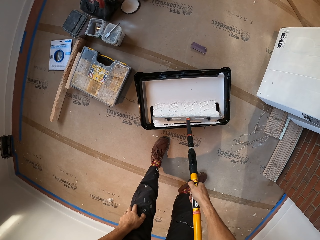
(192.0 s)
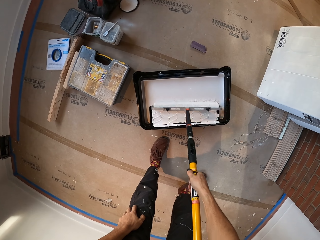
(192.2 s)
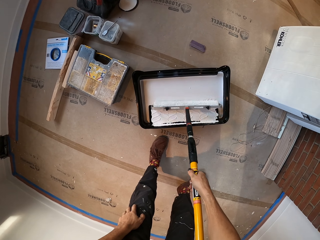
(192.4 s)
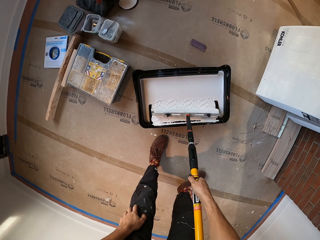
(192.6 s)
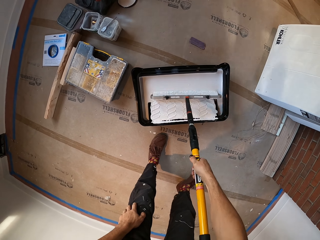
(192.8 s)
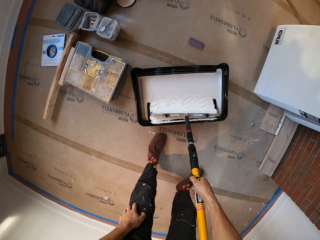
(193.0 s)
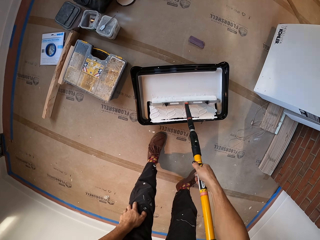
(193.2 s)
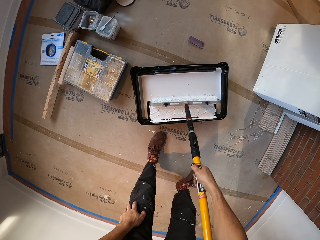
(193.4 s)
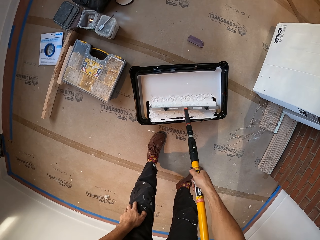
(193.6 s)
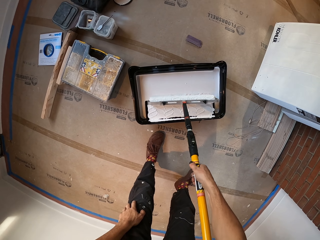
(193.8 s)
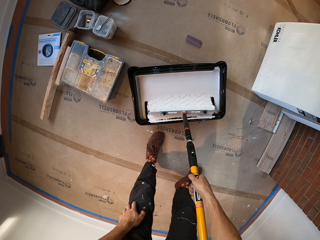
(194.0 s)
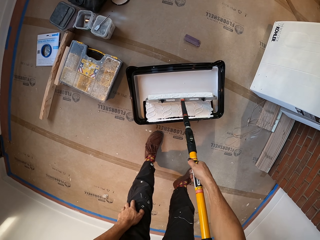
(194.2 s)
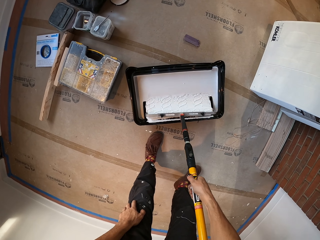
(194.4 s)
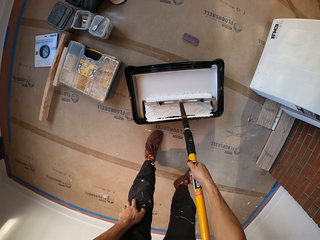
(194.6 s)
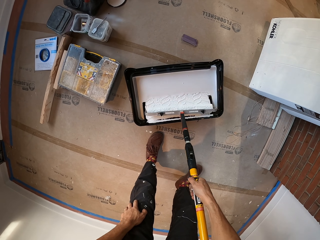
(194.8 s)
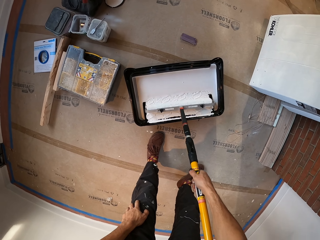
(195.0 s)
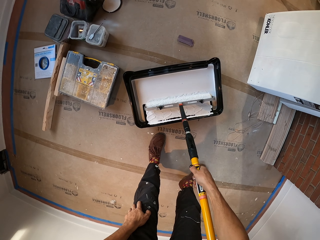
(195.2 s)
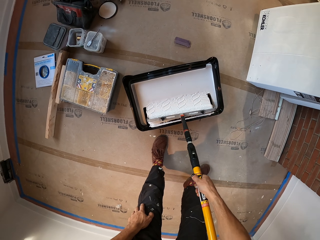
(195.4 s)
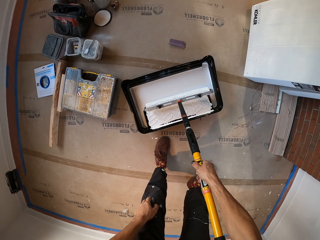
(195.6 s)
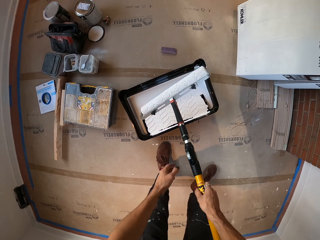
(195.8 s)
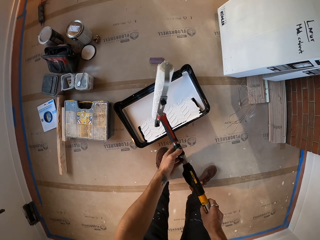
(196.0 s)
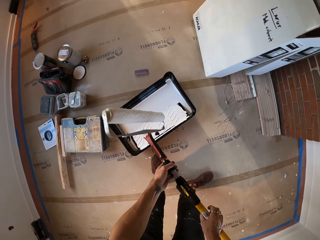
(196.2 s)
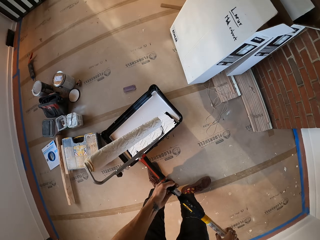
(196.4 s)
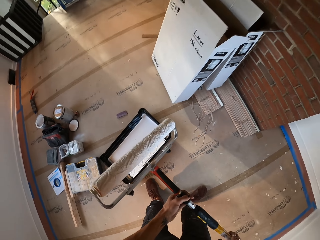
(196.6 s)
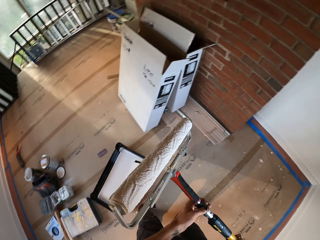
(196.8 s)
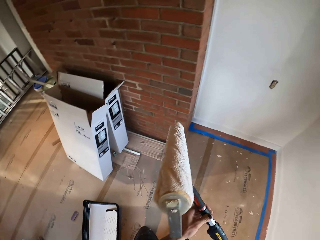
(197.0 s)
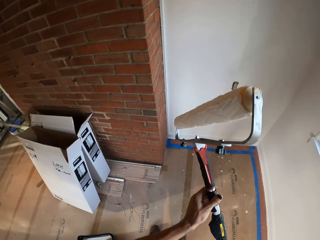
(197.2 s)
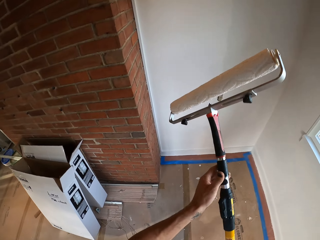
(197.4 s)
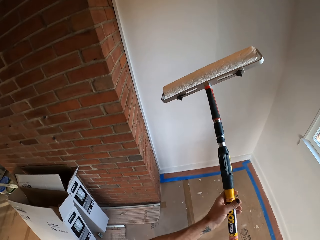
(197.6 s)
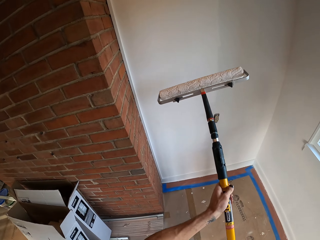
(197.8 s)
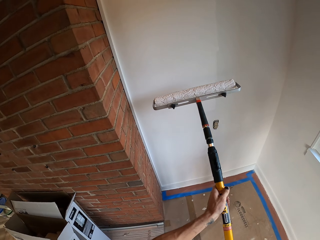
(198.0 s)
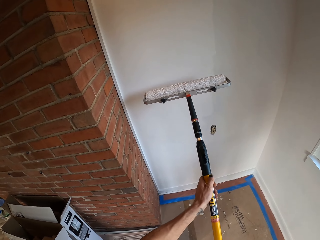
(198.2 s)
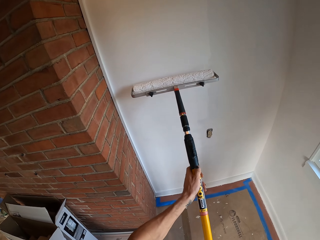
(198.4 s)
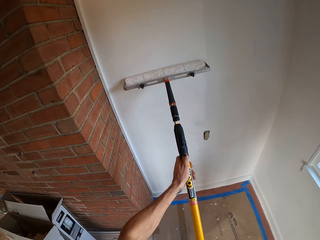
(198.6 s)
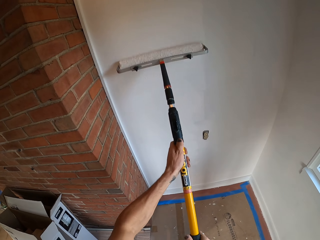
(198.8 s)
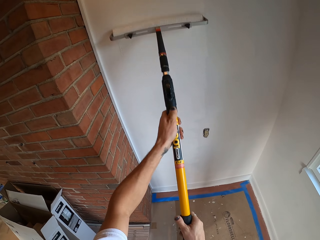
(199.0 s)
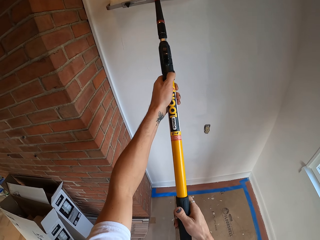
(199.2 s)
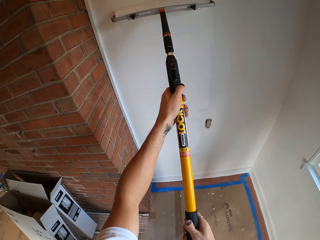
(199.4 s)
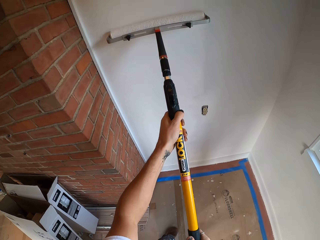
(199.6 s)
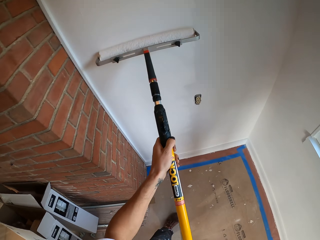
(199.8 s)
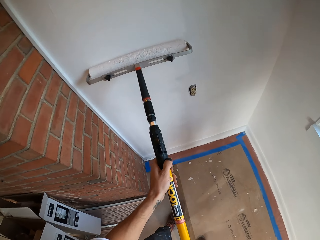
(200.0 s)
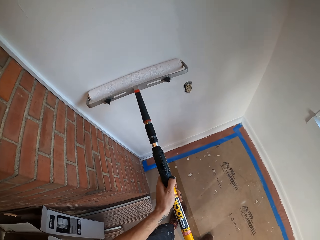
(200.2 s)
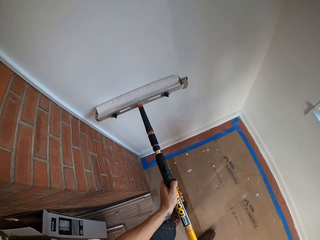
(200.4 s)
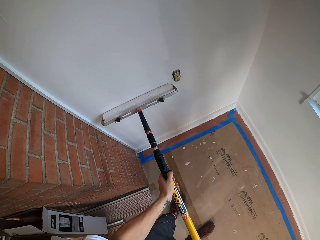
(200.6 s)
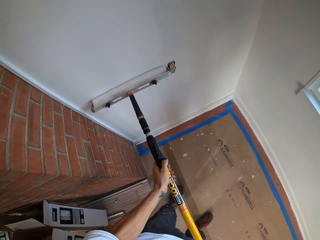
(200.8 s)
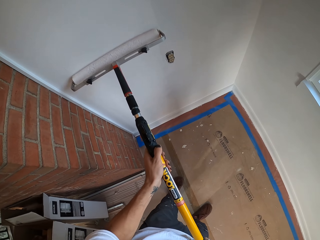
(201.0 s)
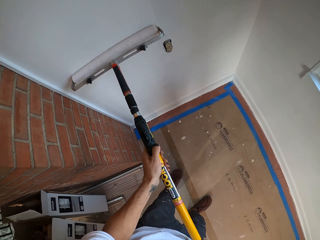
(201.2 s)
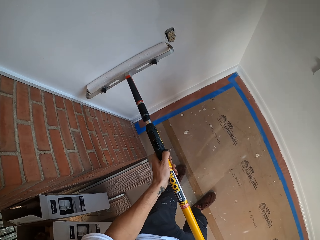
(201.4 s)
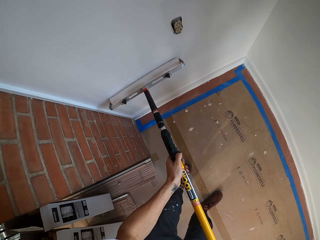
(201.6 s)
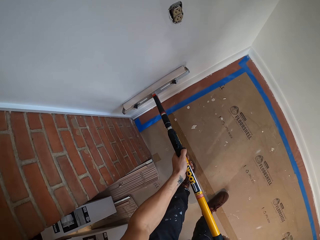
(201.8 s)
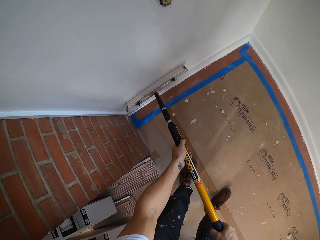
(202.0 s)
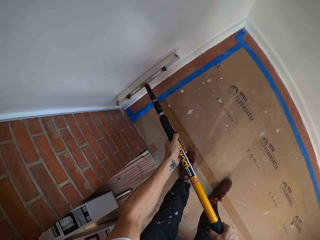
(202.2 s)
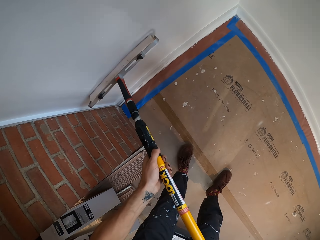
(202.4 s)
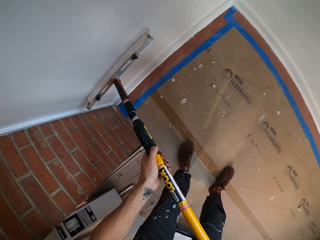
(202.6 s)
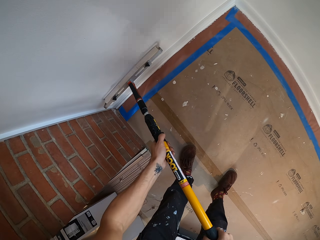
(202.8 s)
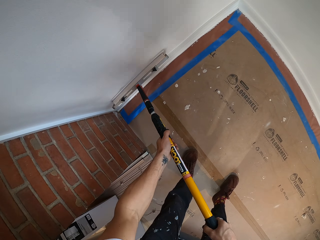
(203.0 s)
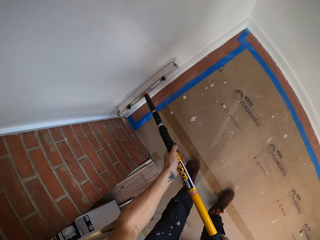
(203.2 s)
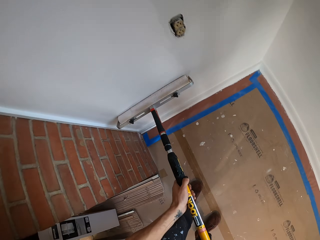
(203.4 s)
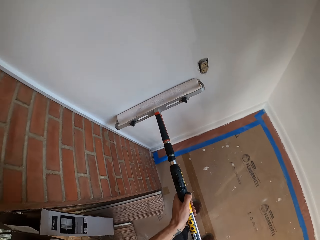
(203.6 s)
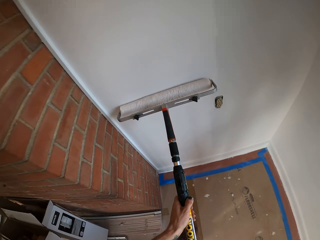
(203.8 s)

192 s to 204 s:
The camera wearer puts the brush inside the paint. They roll the brush inside the paint. They lift the roller. They hold the wall paint brush. They paint the wall.

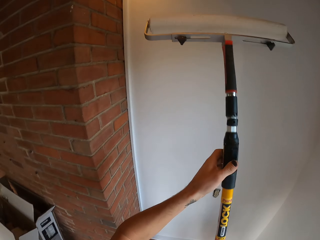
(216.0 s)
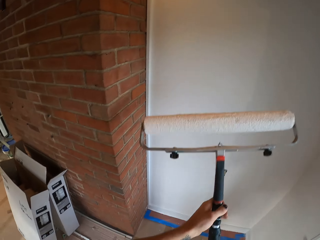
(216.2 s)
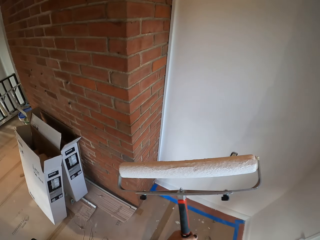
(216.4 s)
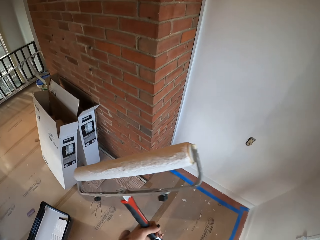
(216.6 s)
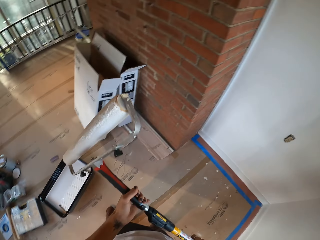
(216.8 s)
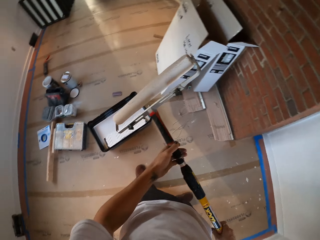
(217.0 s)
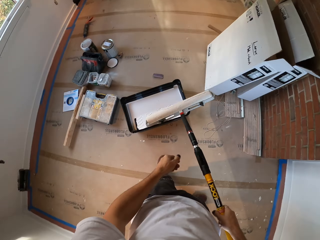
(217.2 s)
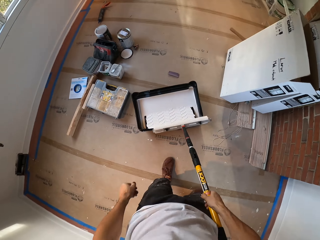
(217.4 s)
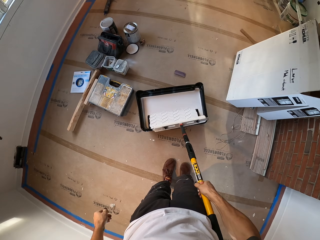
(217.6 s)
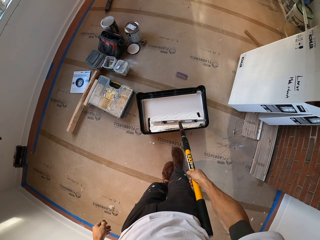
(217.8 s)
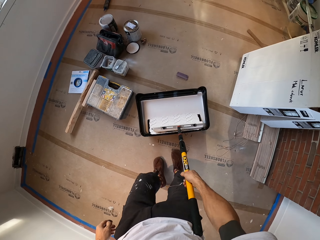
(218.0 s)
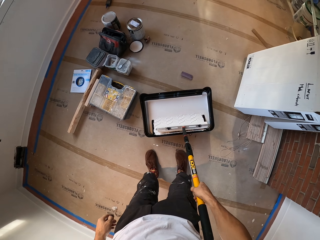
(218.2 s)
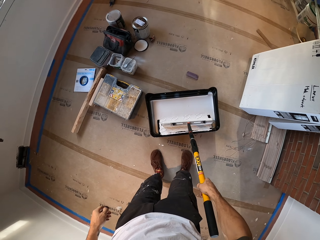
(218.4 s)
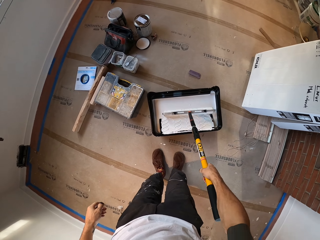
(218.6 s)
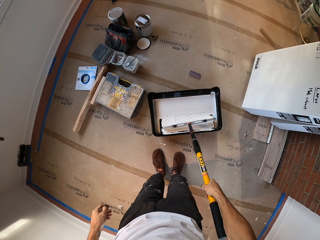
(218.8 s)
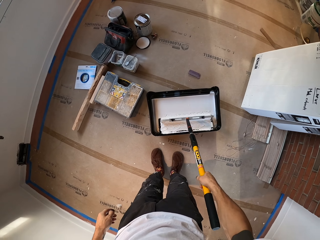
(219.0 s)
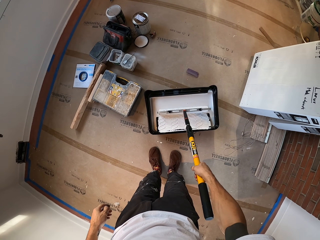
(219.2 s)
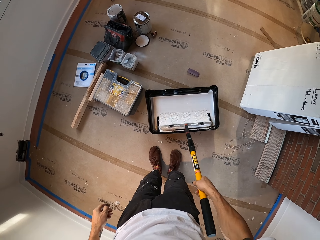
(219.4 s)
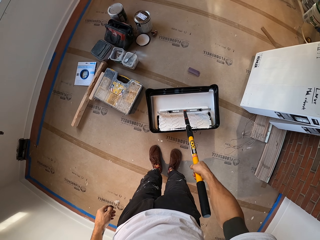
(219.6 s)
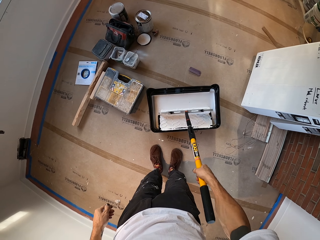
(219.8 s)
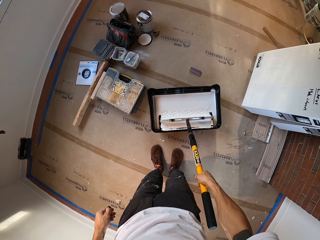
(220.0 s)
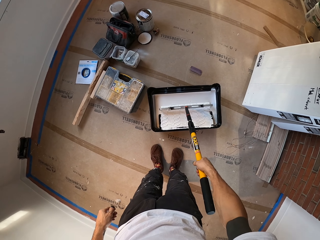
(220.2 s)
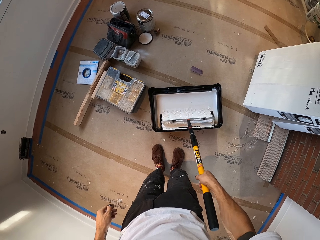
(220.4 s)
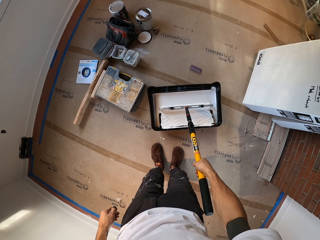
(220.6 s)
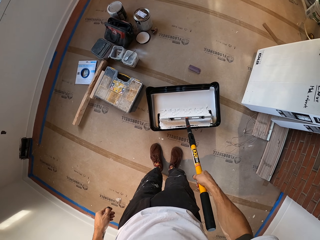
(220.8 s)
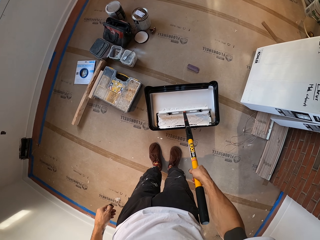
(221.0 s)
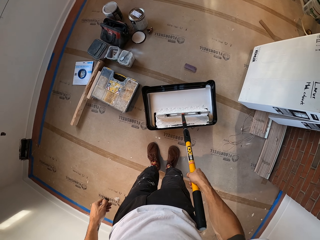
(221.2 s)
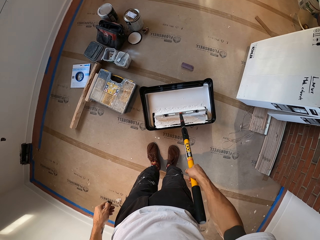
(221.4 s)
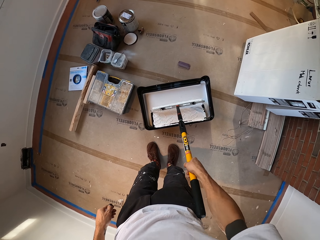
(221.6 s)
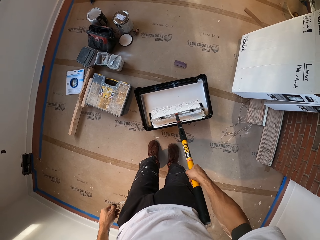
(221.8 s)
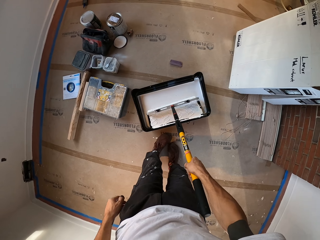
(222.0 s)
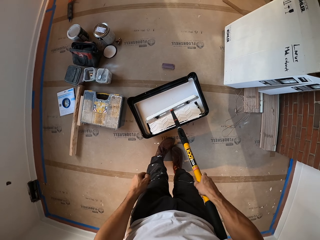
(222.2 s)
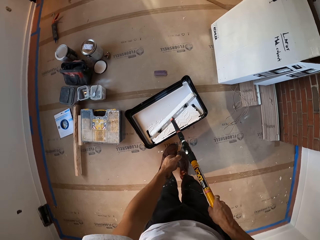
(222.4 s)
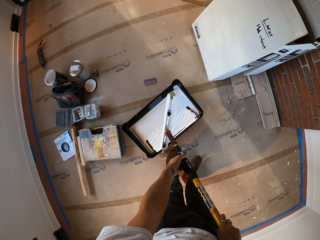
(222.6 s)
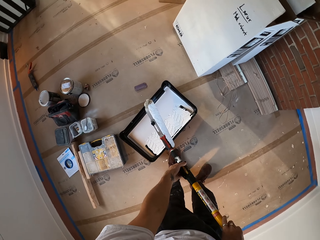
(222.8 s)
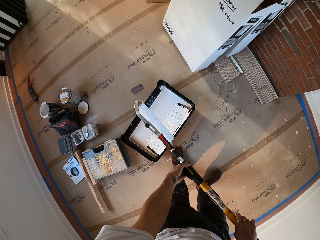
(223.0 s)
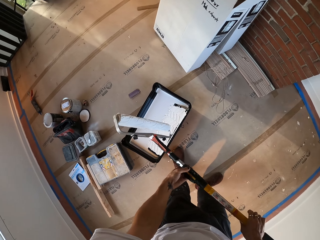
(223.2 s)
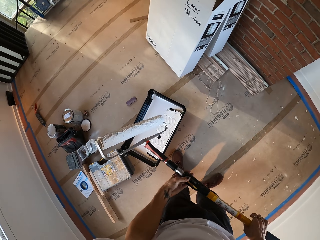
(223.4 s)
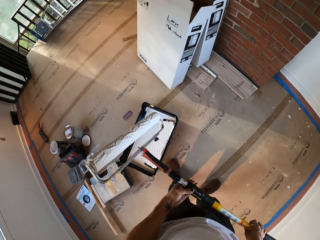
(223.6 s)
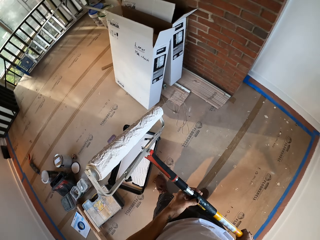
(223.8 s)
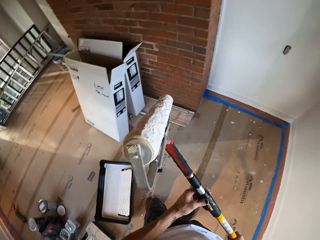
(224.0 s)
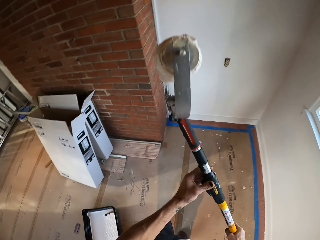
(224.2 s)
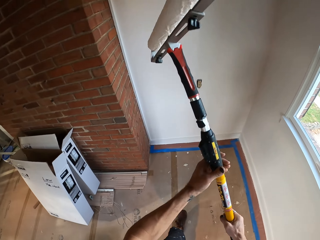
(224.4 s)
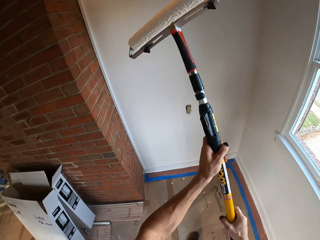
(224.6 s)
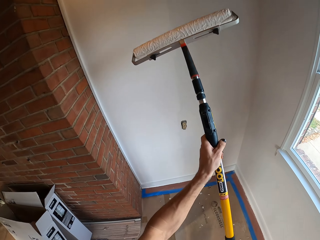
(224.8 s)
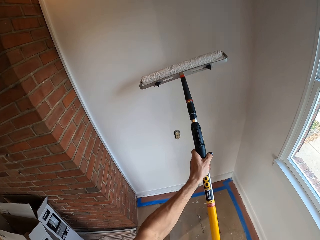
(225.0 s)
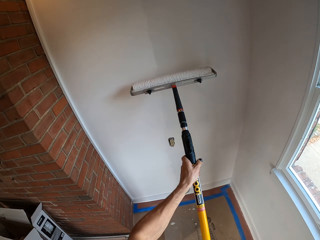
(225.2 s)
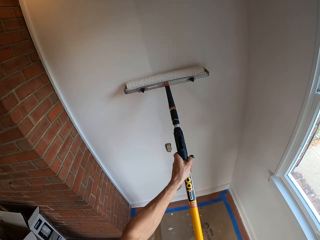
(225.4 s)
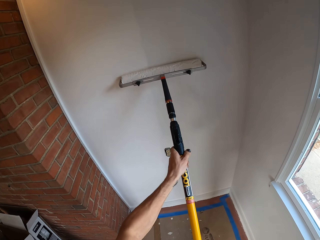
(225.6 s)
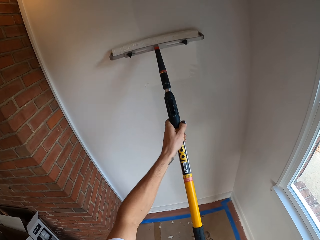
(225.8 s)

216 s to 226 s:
The camera wearer puts the roller in the painting tray. They roll the brush inside the paint. They pick paint from the paint tray with the roller. They lift the roller. They hold the wall paint brush.
